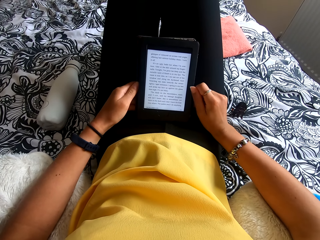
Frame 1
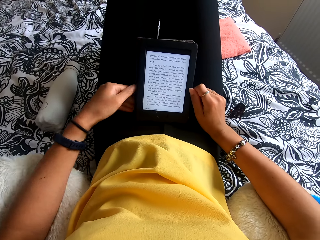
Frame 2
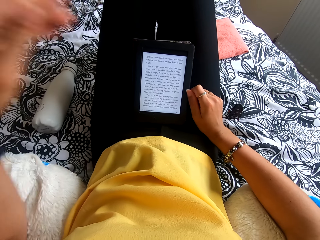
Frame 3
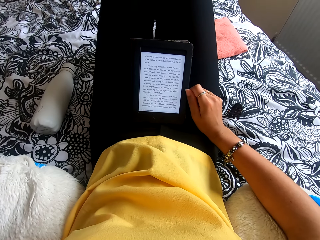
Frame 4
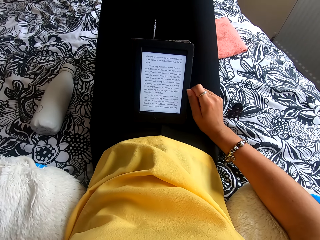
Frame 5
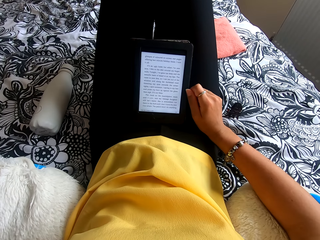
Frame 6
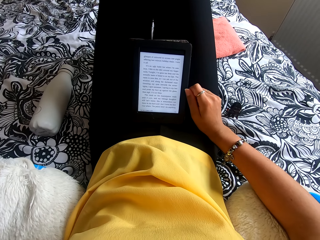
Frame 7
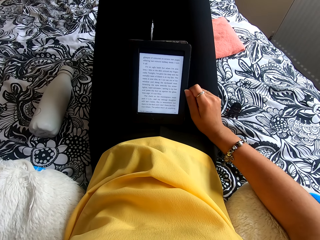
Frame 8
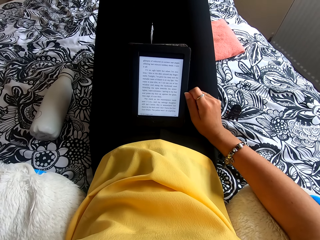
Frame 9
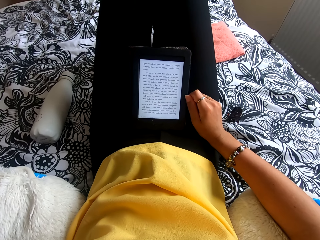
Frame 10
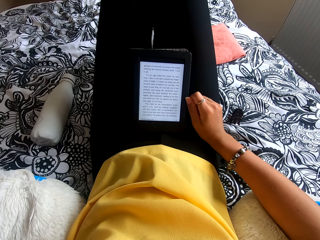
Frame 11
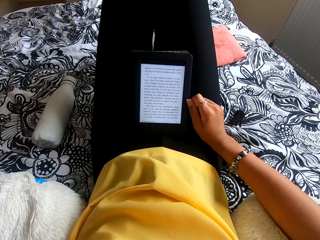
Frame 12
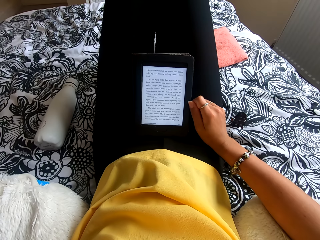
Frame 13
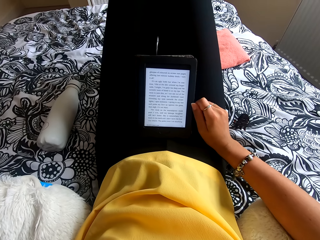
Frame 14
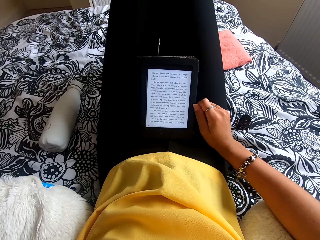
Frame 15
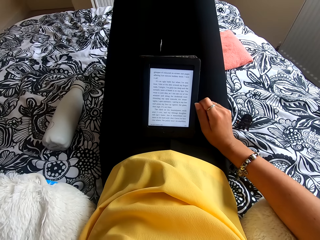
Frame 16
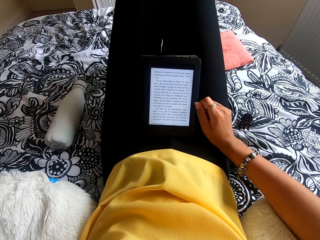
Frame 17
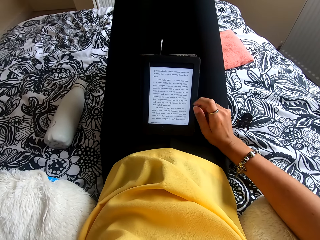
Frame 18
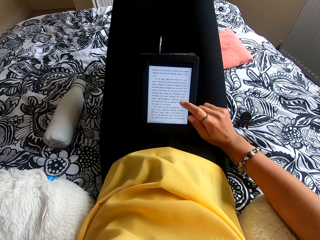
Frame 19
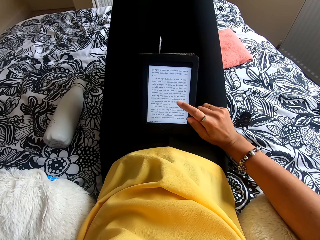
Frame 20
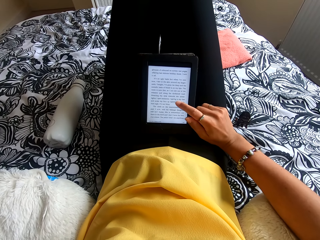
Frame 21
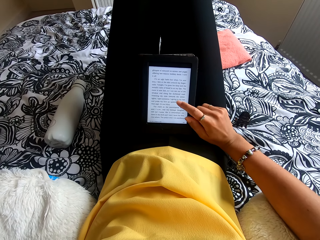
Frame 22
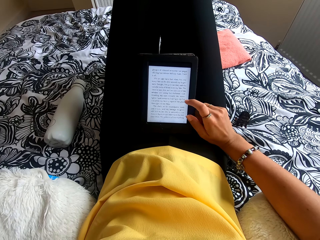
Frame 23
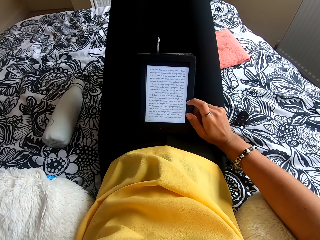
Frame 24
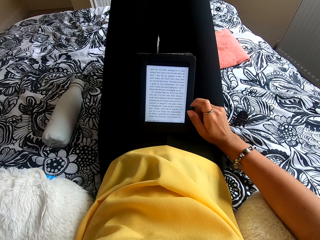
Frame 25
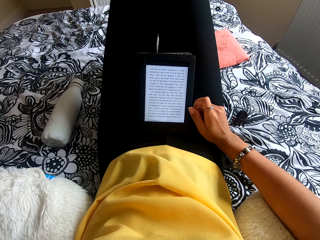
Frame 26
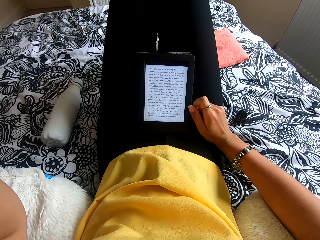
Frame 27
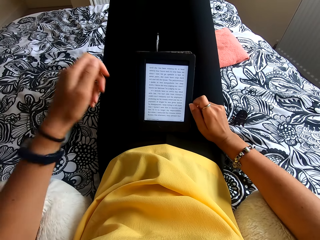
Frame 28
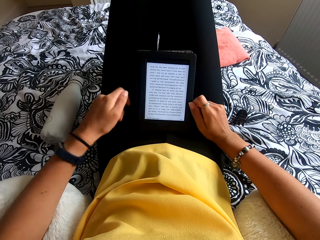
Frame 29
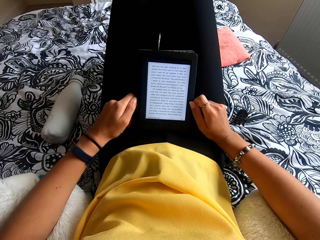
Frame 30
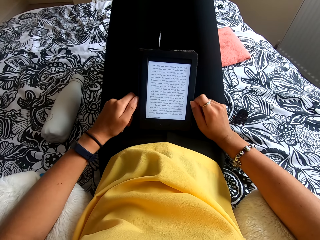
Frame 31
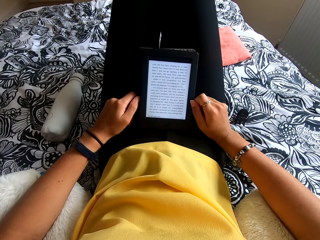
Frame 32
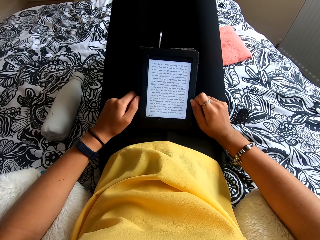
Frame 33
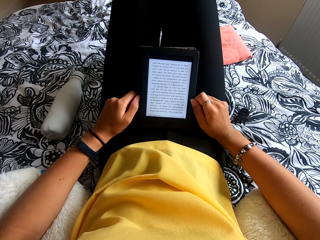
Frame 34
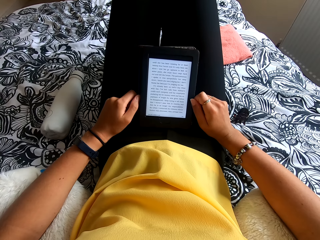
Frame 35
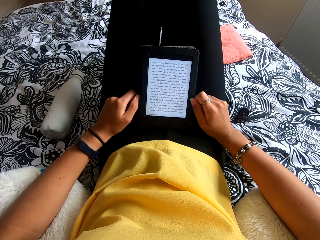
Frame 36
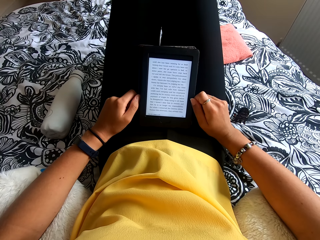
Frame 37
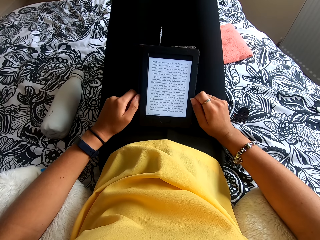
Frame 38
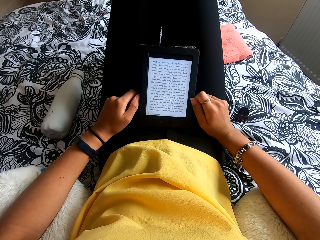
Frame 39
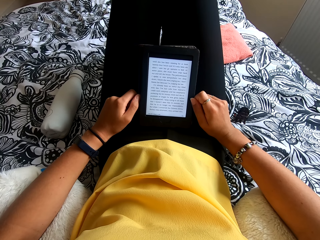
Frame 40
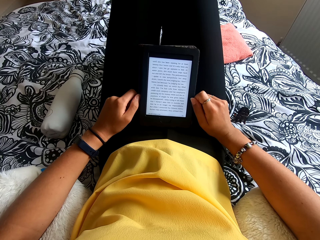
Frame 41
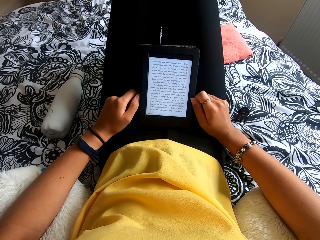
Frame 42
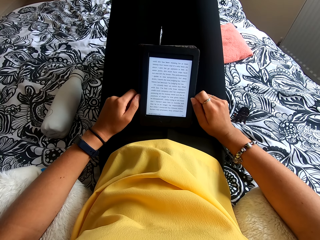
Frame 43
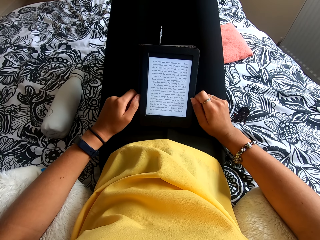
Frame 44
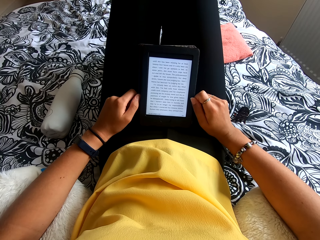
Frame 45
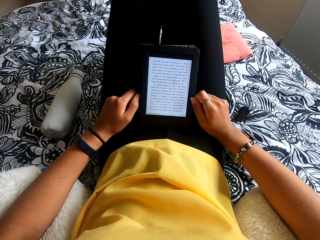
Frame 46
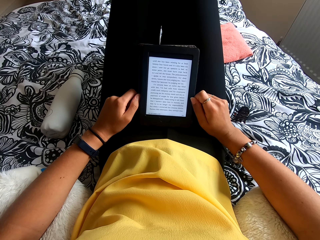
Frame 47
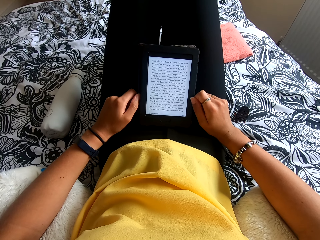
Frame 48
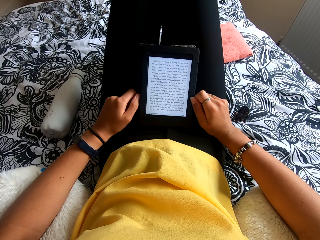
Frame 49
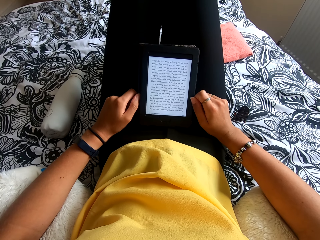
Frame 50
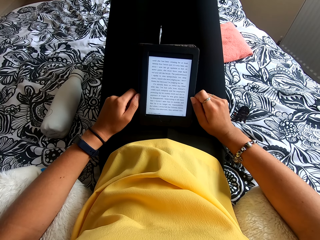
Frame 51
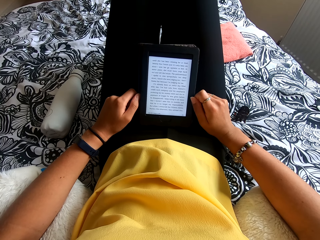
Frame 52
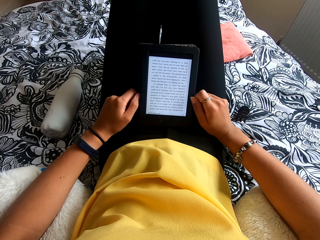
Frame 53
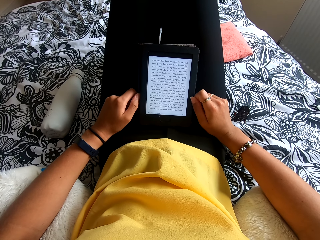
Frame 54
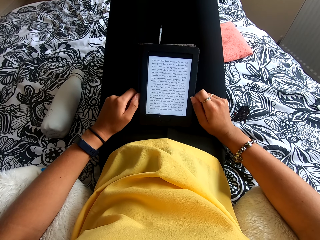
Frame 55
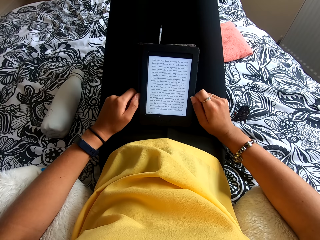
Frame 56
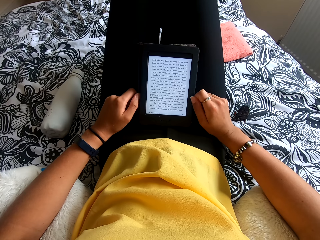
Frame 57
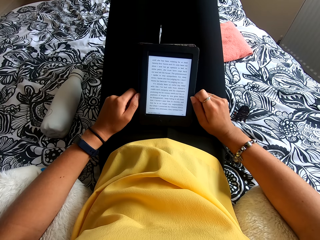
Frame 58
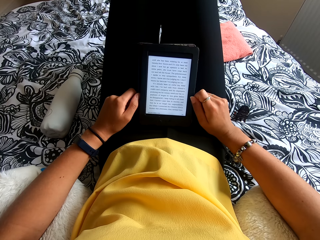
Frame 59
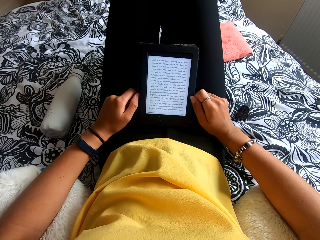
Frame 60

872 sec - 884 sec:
The camera wearer looks at the tablet. She lifts the hand and looks at the tablet. She scratches her head. She operates the tablet. She presses the ebook reader. She looks at the tablet.

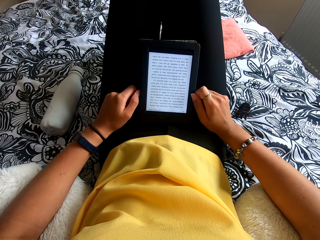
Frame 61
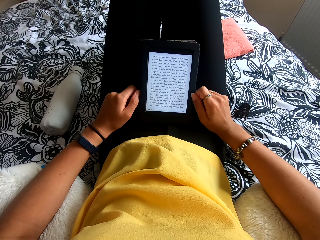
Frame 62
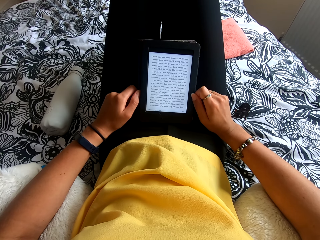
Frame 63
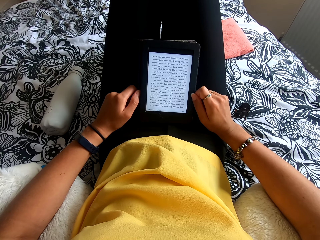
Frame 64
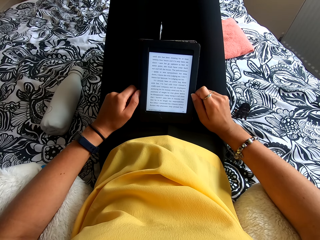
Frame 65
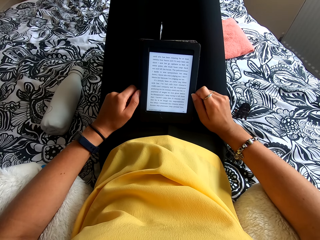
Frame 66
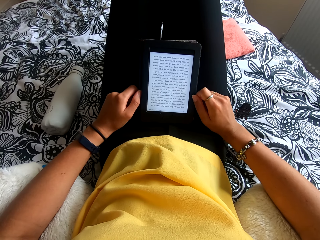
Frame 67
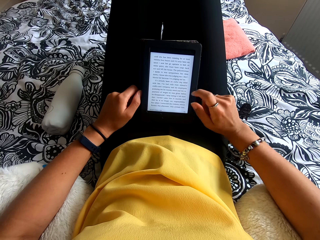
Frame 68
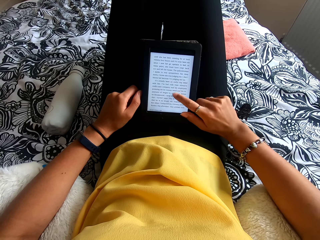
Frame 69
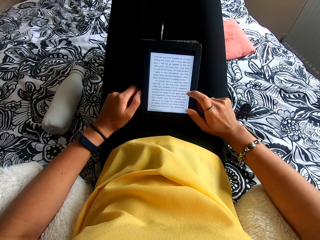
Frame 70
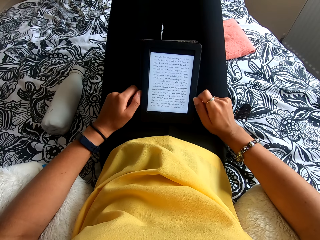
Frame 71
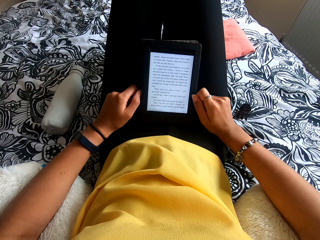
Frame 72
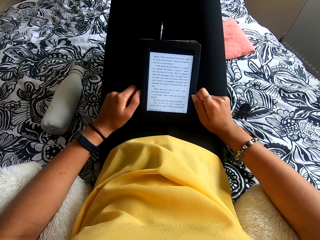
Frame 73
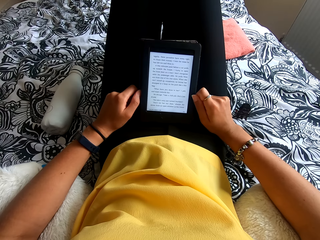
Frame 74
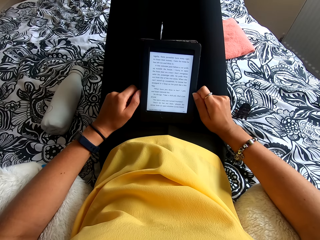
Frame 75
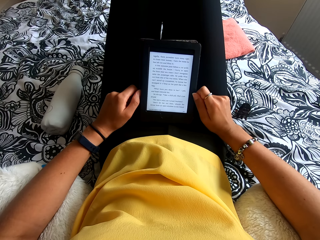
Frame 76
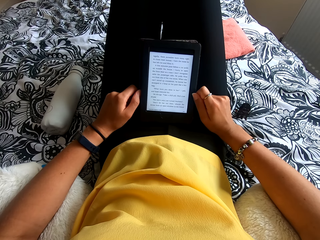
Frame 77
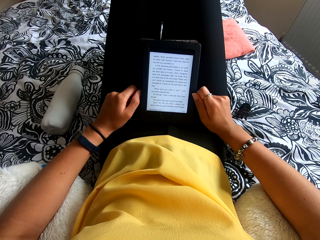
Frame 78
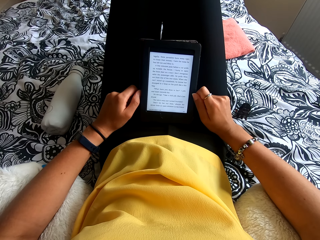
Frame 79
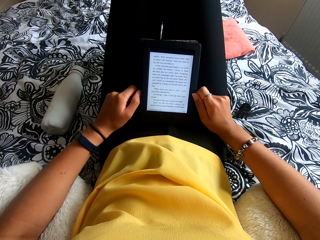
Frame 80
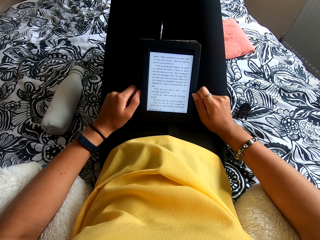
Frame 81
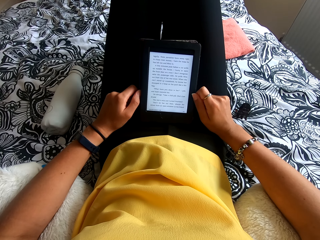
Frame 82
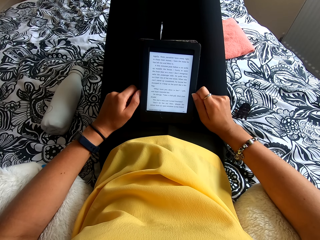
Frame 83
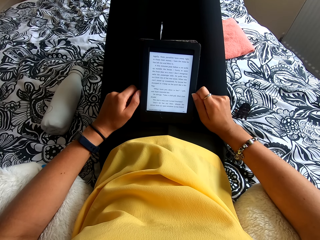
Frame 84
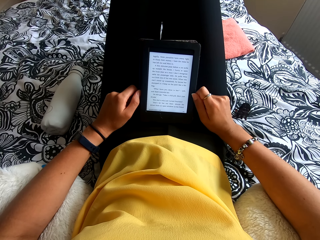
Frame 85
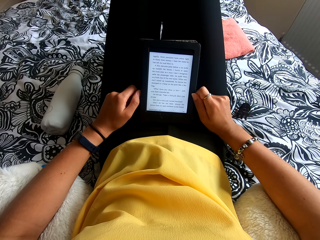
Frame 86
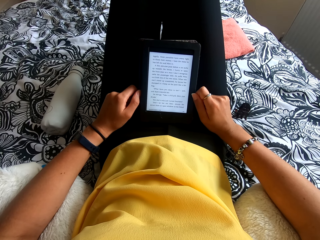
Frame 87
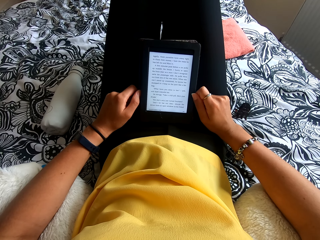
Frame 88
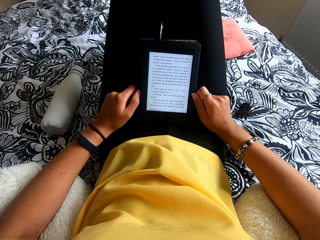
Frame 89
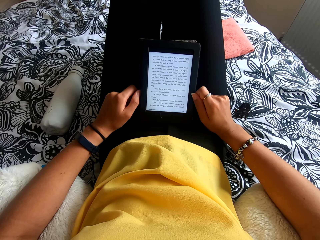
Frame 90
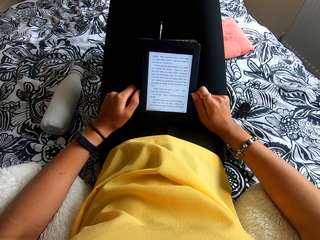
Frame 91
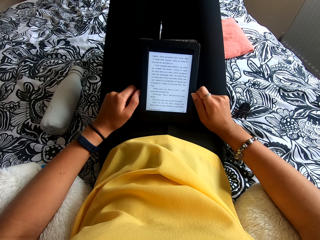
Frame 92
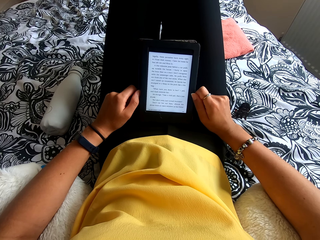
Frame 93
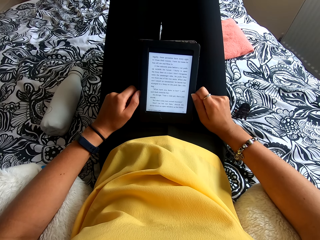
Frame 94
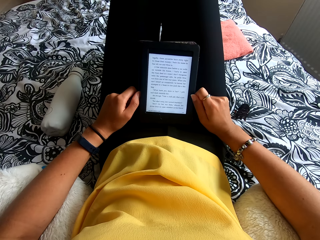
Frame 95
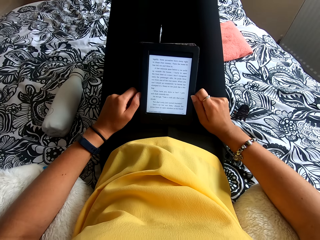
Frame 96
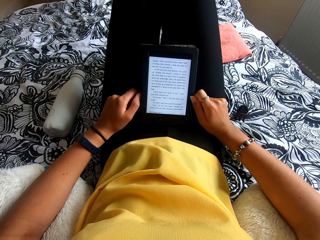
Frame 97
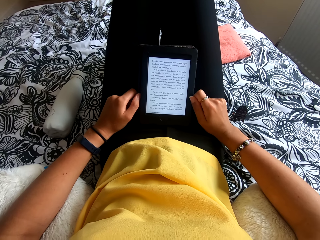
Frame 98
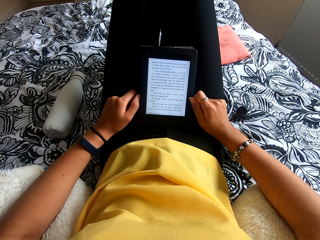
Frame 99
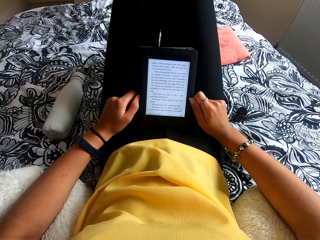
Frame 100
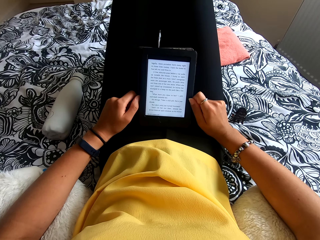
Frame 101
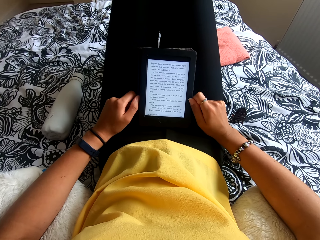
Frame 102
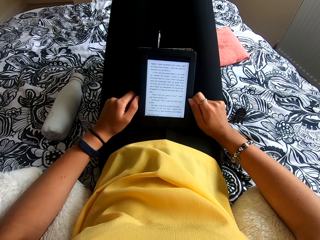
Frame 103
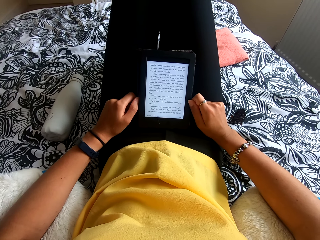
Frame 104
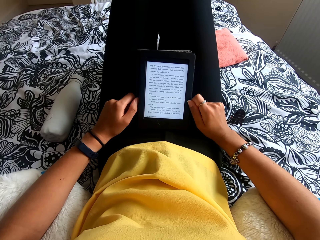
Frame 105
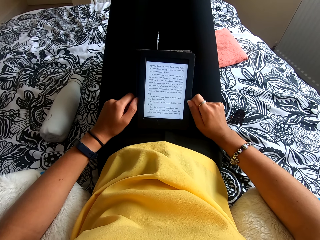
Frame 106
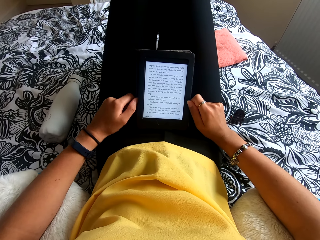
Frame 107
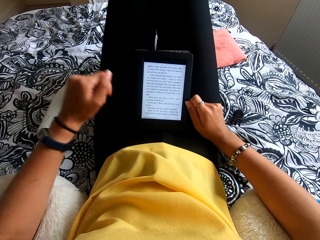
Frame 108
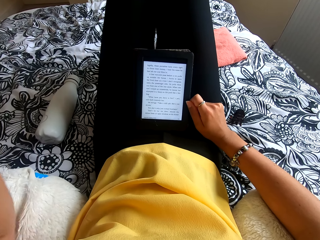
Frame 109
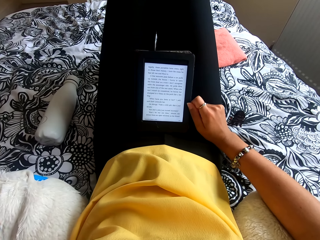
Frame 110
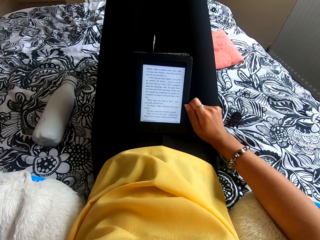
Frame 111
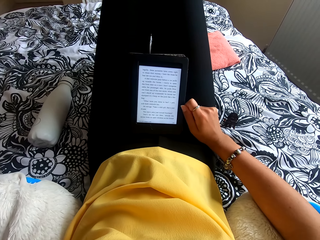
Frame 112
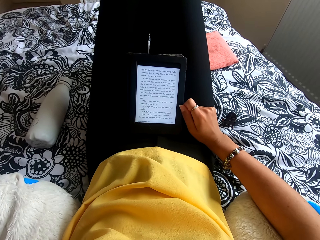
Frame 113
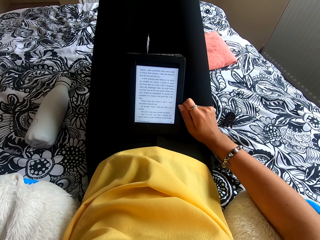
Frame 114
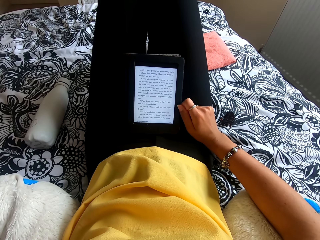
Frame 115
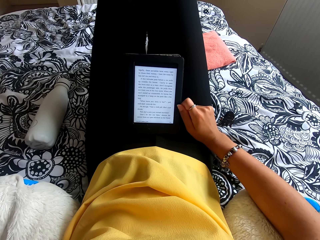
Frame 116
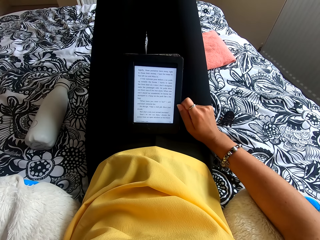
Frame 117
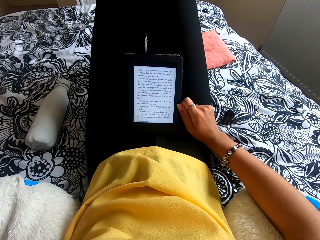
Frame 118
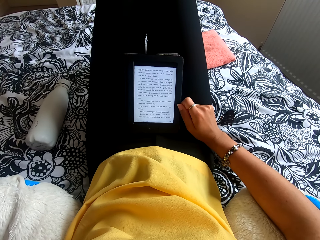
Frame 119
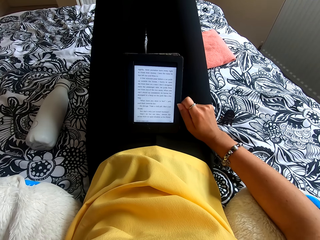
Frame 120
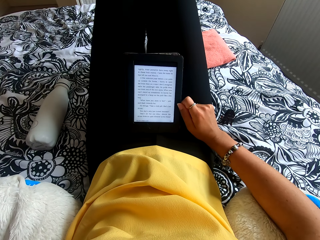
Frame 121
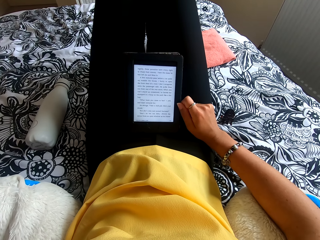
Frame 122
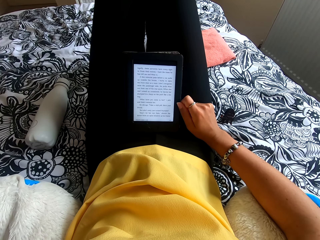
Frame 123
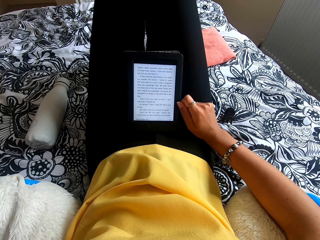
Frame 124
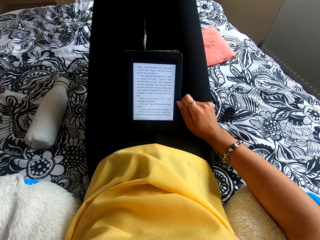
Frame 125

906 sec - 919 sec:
The camera wearer operates the tablet. They press the ebook reader. They look at the tablet. They read the ebook reader. They lift the hand and look at the tablet. They touch the camera.
